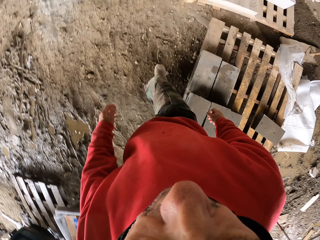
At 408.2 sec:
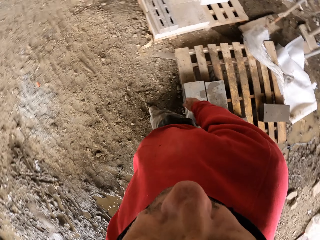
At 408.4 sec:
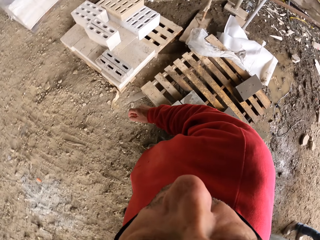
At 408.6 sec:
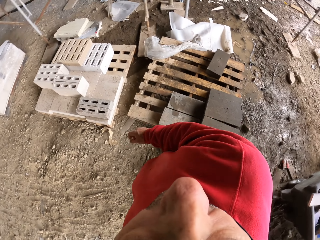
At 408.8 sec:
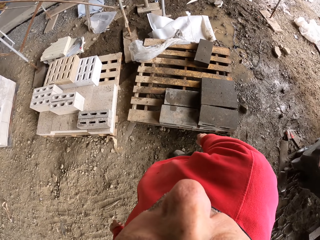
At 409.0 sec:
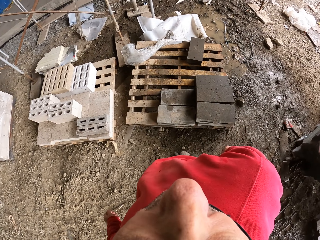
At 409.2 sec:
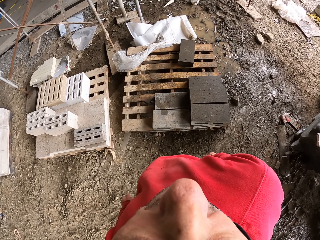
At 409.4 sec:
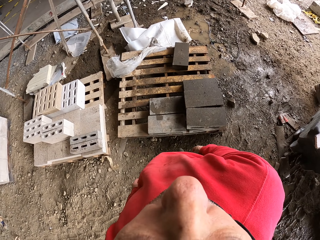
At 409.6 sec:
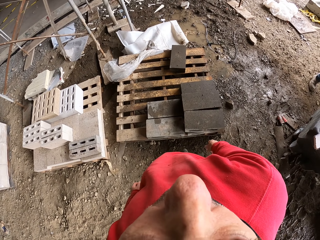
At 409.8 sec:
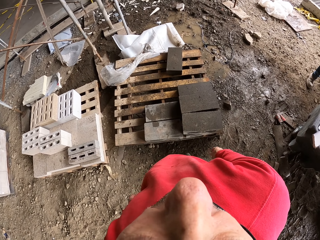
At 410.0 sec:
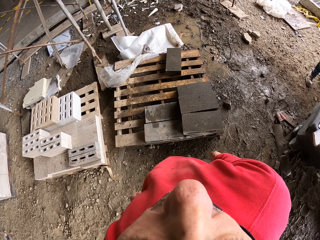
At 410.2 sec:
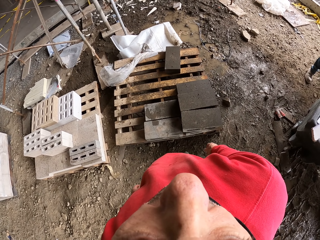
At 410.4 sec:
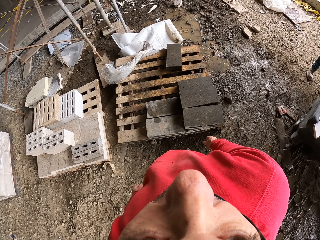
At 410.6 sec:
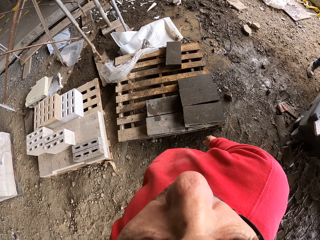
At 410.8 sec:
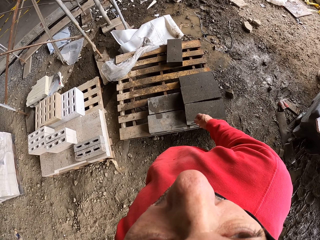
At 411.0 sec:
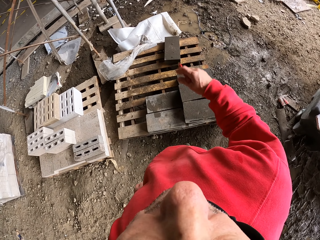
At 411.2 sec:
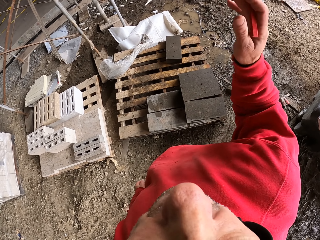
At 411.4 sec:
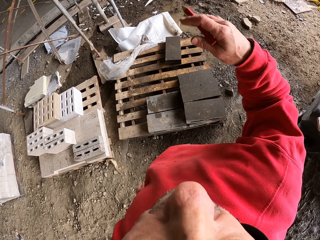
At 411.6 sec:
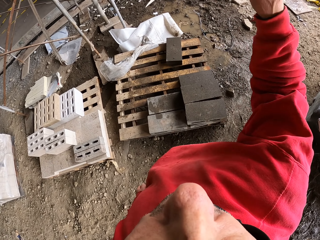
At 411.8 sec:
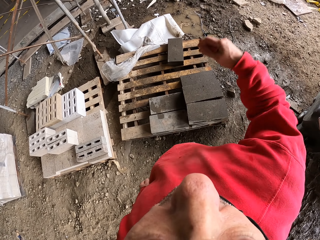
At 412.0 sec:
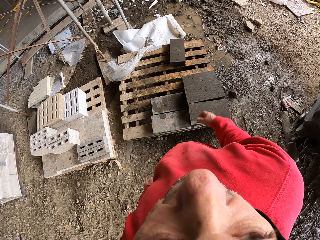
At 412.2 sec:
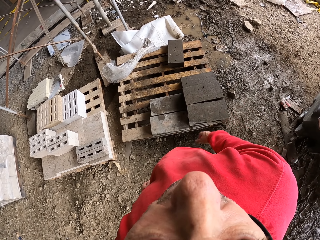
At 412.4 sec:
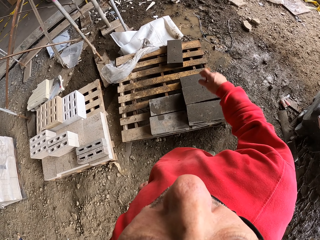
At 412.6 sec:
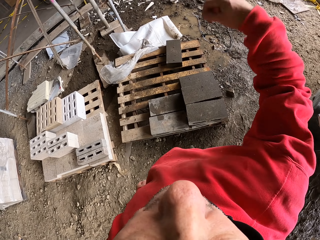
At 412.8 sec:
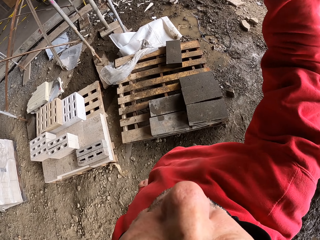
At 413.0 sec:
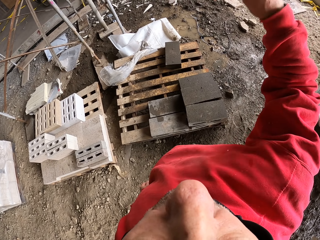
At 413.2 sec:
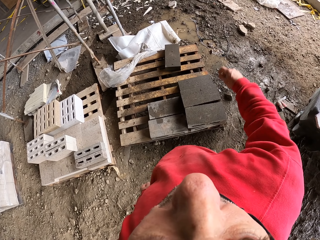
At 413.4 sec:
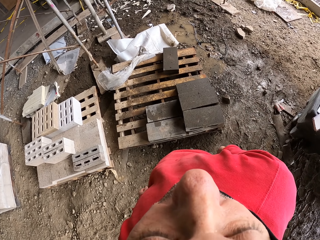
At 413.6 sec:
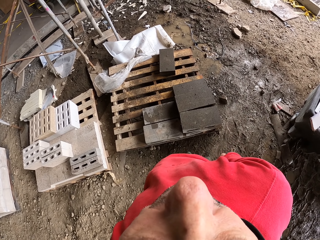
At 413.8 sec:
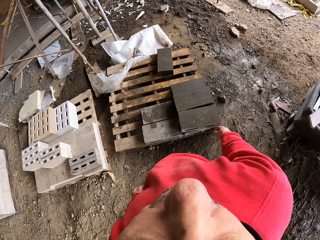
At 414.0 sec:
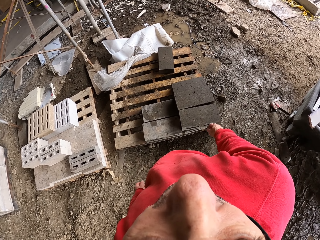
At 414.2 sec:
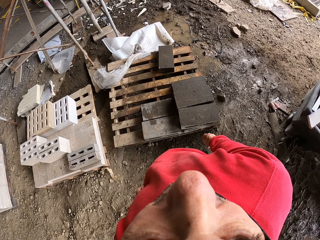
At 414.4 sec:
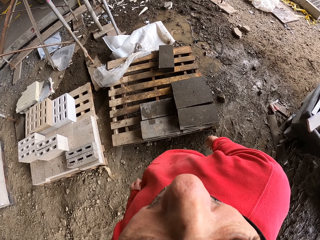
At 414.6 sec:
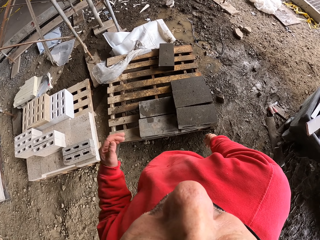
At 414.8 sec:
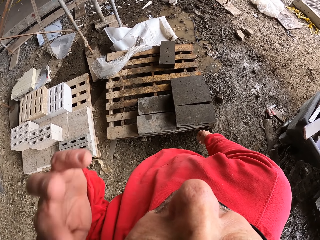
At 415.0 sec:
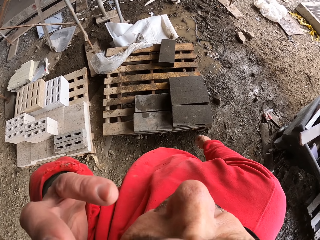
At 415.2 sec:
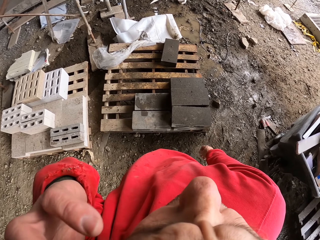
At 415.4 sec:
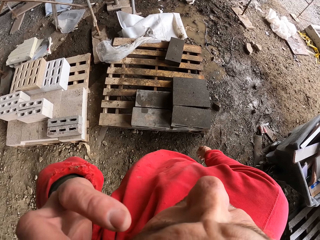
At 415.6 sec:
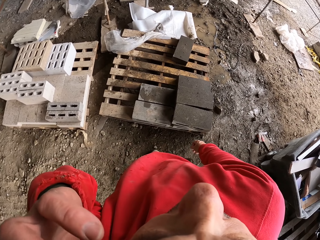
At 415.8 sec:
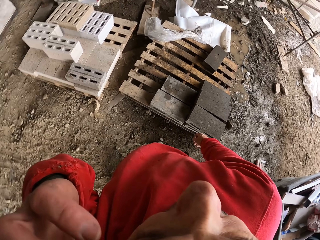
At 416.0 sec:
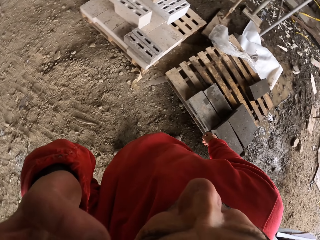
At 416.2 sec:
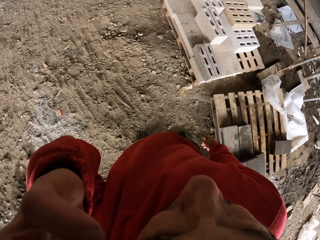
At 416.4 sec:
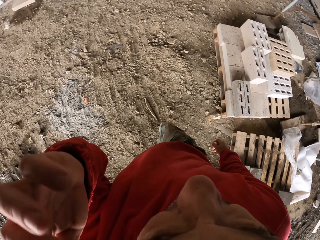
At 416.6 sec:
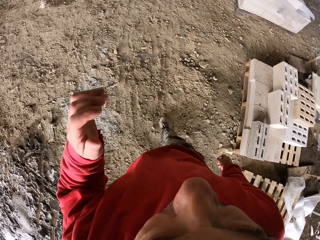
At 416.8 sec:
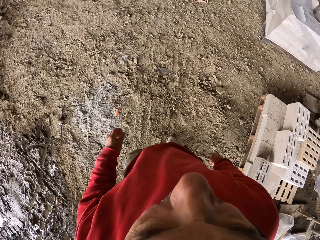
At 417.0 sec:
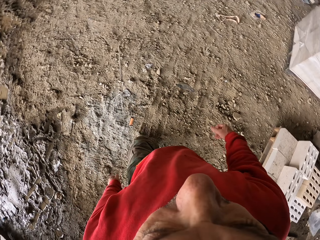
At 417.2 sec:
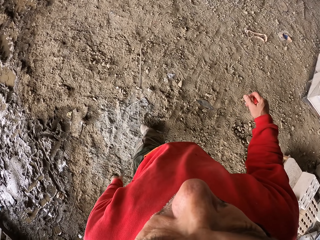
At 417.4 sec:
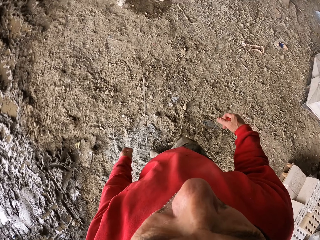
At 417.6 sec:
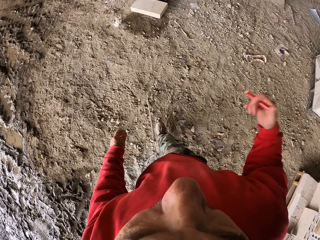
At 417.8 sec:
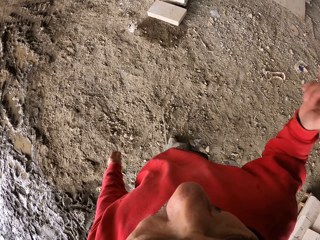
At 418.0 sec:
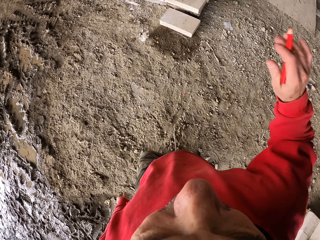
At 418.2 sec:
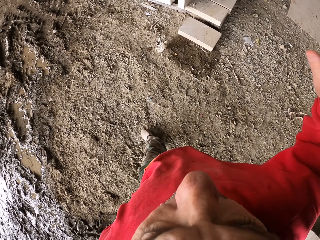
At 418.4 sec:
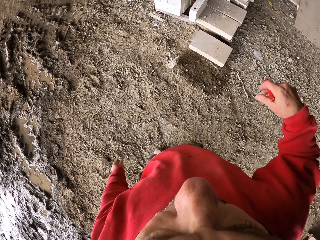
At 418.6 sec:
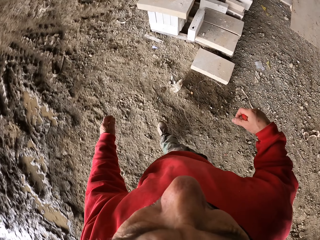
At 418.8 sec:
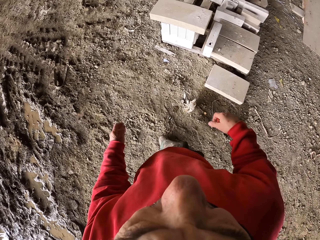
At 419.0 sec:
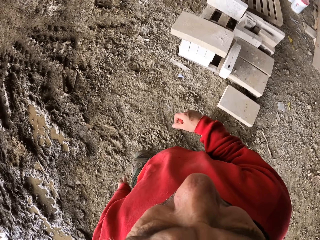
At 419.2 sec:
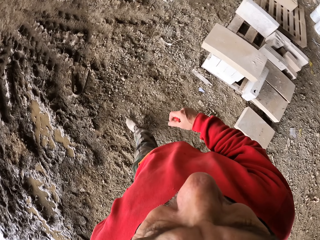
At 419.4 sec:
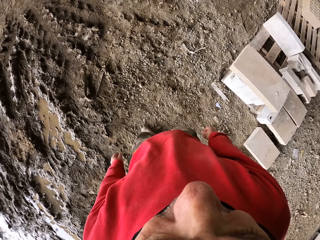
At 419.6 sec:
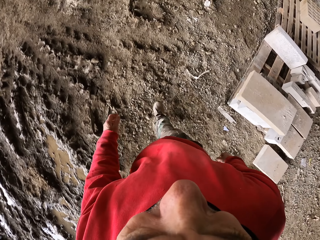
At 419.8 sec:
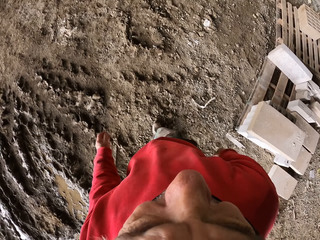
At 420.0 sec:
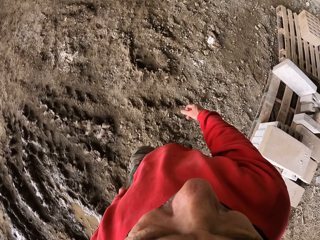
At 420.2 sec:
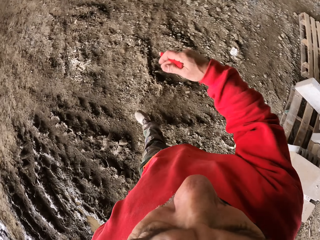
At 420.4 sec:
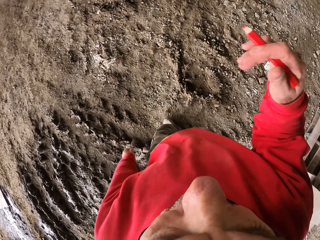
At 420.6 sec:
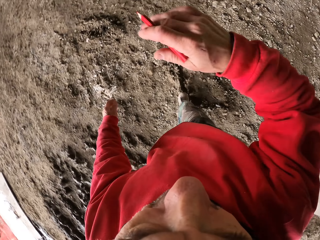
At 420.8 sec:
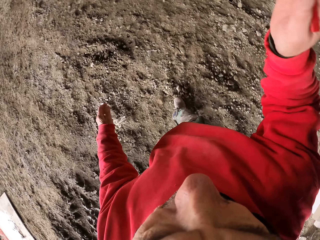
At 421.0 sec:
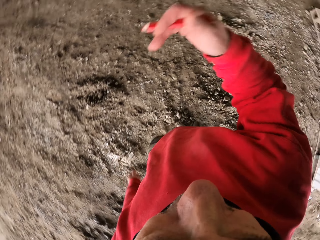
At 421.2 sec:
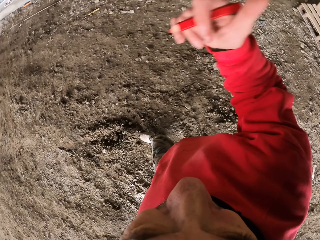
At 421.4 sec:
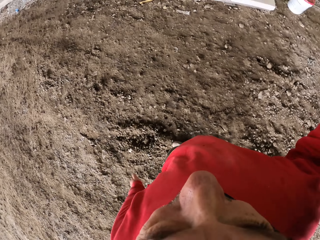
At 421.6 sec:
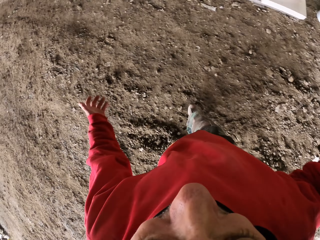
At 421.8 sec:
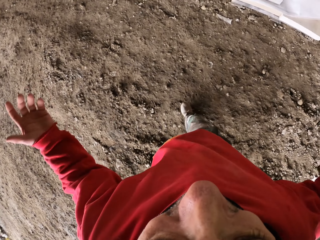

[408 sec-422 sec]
The camera wearer dialogues with someone. They lift the hand up. They walk on the ground. They dialogue with someone.

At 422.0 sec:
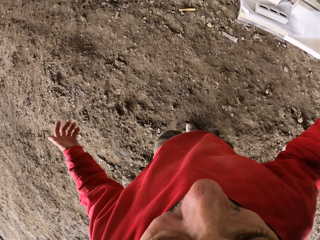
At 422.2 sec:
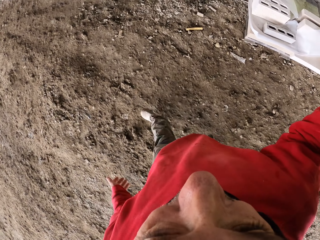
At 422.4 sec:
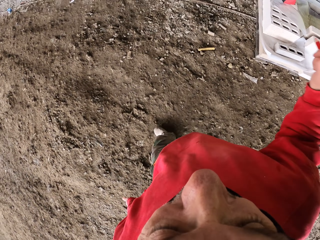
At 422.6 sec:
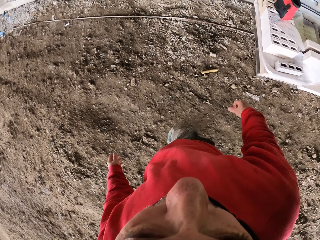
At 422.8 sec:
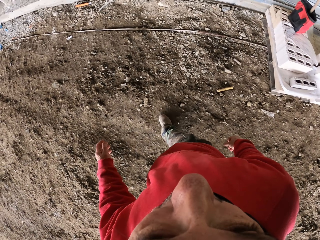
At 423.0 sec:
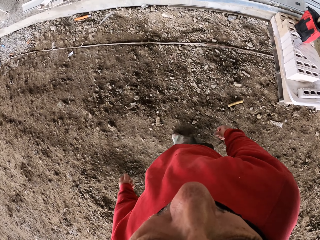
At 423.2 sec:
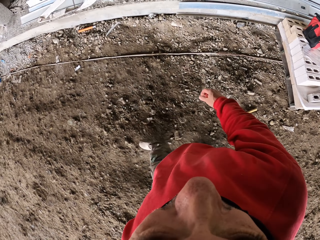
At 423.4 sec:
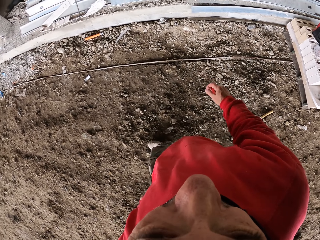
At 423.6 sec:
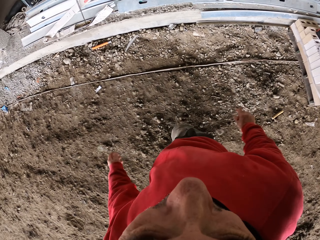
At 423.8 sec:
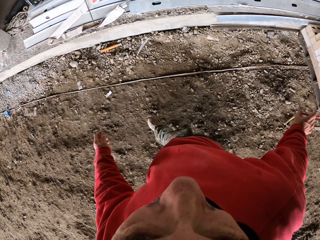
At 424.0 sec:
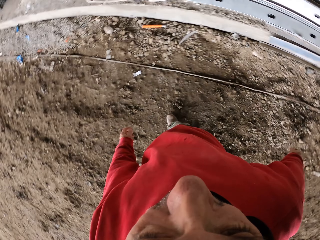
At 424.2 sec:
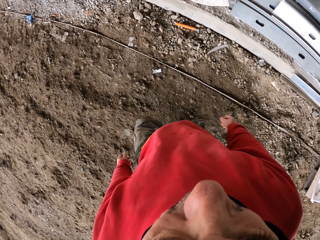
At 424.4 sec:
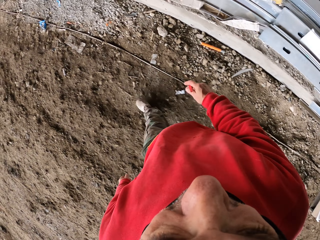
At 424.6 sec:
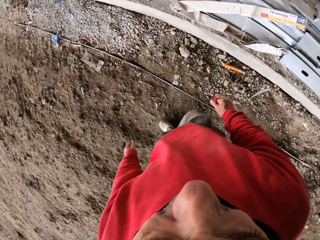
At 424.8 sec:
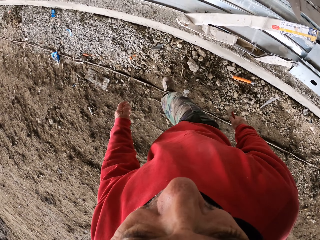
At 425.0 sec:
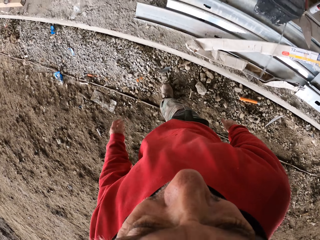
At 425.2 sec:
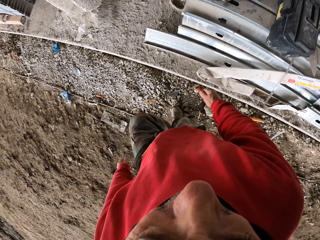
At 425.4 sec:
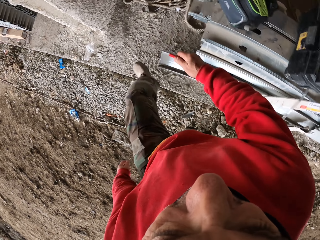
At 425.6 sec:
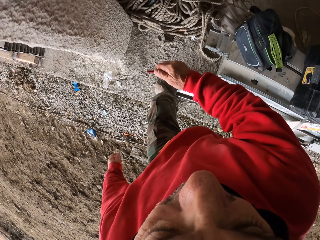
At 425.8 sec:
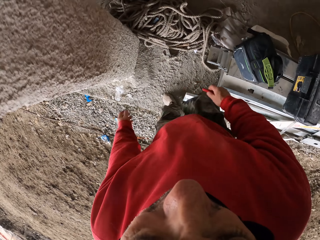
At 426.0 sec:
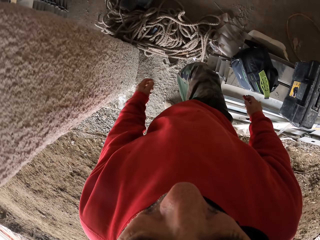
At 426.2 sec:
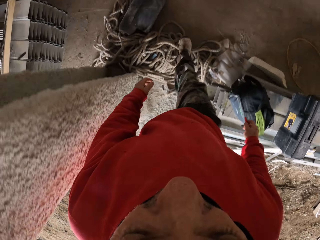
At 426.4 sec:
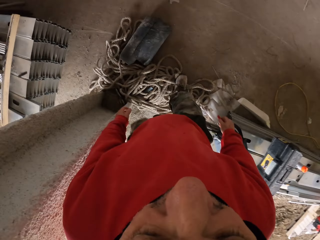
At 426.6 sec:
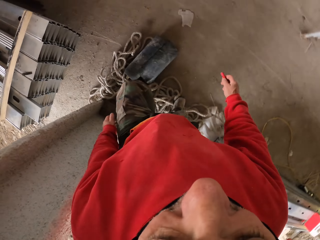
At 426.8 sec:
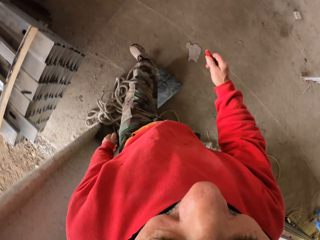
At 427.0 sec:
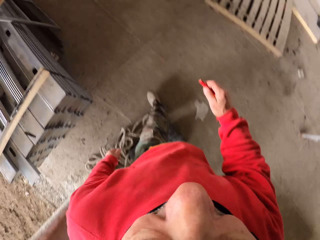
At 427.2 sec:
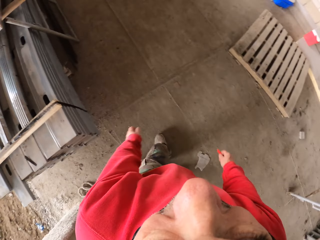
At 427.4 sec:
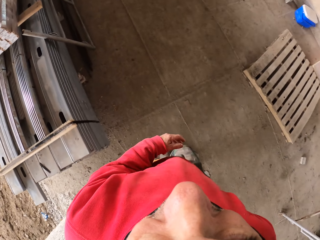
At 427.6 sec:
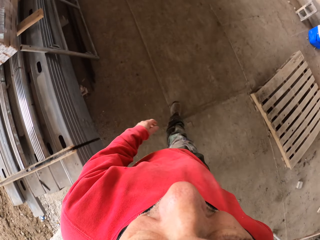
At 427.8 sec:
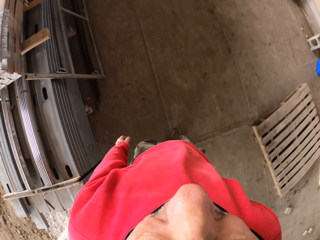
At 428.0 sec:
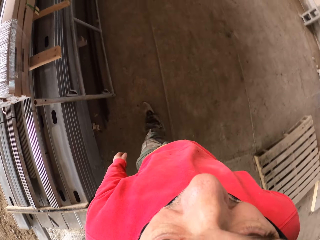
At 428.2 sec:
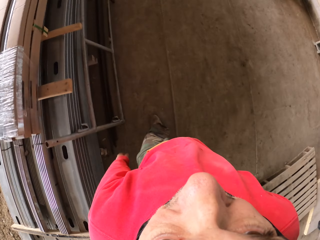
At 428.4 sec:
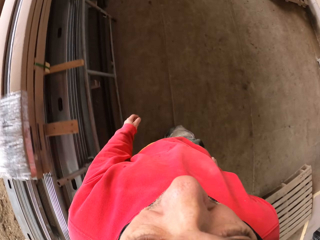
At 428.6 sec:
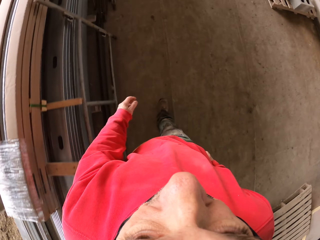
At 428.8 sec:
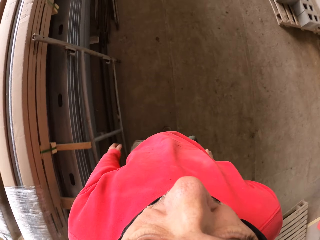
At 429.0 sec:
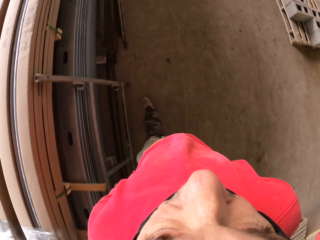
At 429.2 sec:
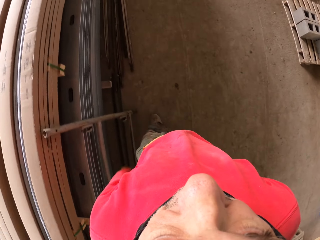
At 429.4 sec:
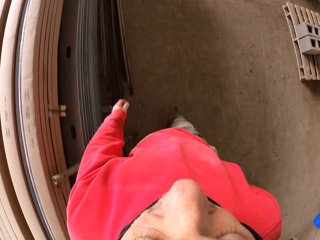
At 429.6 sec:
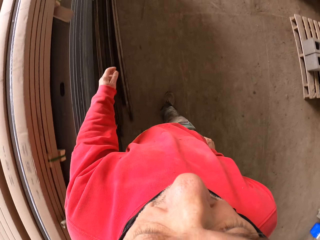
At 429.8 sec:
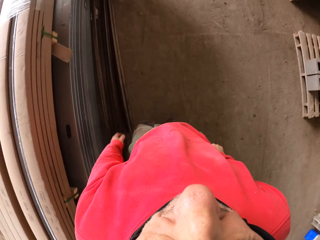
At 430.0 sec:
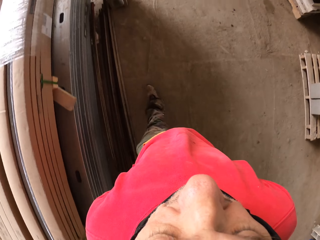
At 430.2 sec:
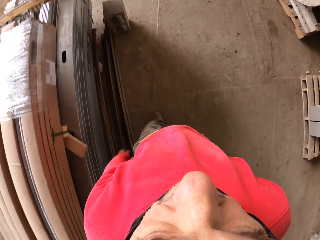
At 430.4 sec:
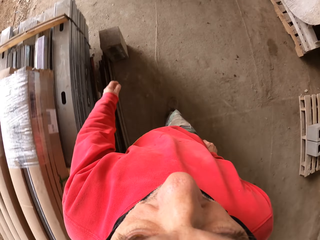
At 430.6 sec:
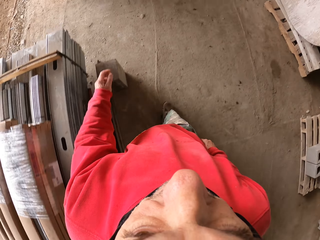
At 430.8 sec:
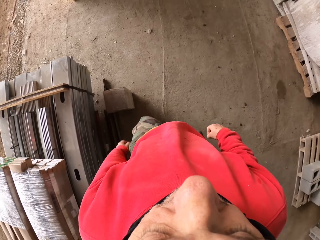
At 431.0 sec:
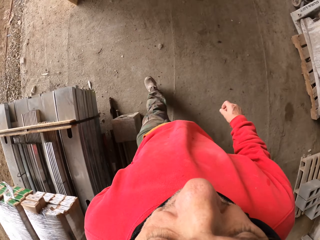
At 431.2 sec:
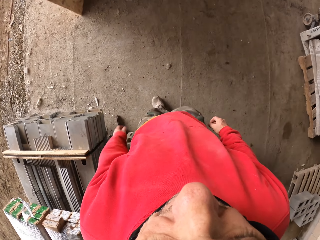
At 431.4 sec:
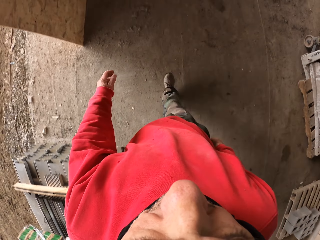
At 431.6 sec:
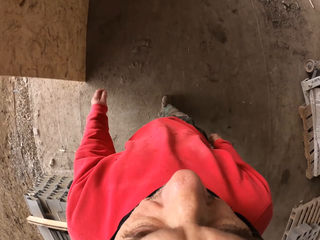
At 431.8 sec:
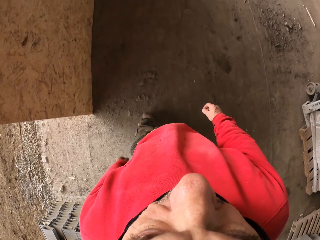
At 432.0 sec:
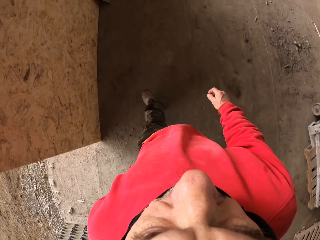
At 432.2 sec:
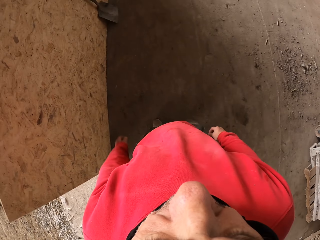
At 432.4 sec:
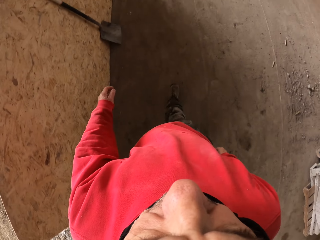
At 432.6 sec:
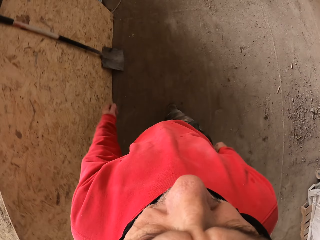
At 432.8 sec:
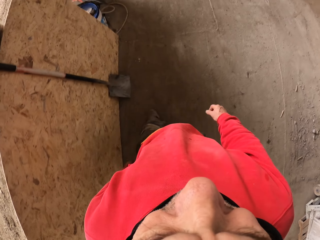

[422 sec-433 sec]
The camera wearer walks on the floor of the building. They walk. They put the hand in the pocket.
